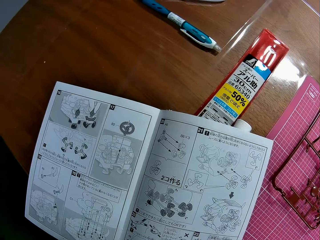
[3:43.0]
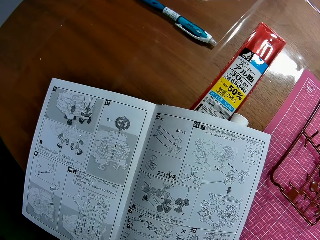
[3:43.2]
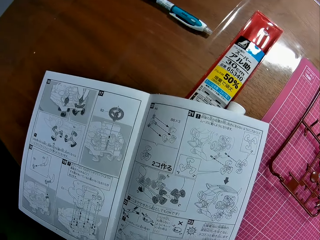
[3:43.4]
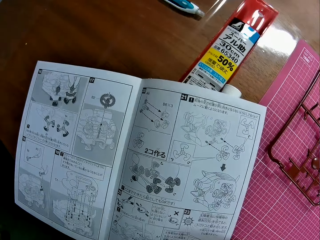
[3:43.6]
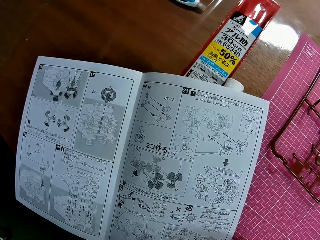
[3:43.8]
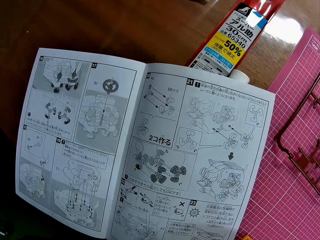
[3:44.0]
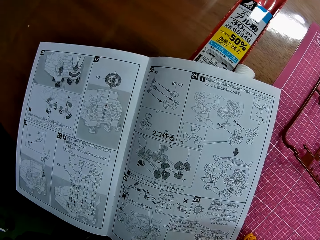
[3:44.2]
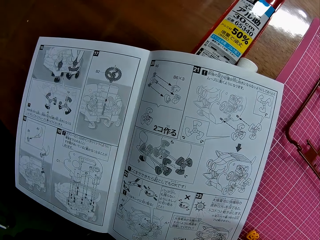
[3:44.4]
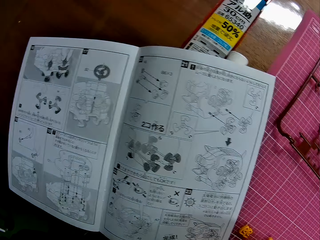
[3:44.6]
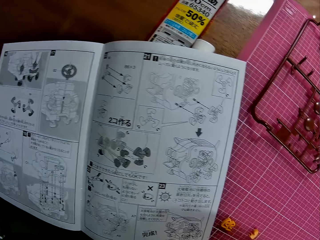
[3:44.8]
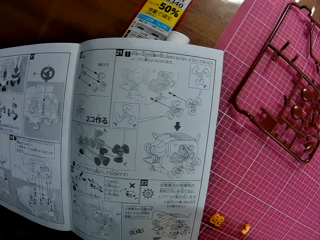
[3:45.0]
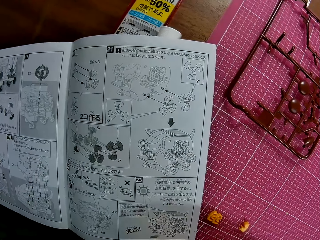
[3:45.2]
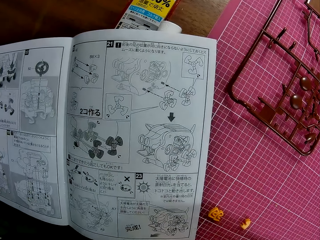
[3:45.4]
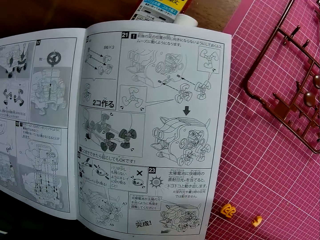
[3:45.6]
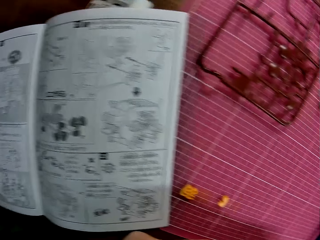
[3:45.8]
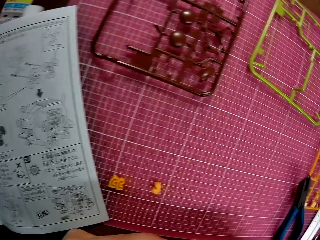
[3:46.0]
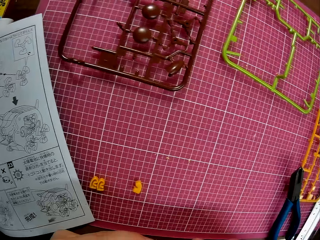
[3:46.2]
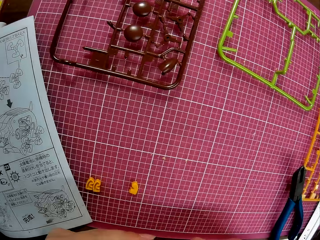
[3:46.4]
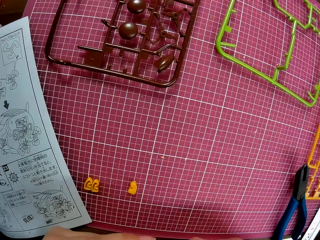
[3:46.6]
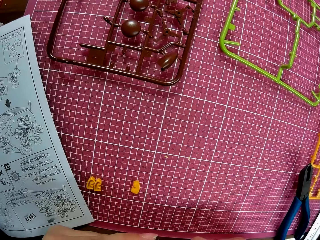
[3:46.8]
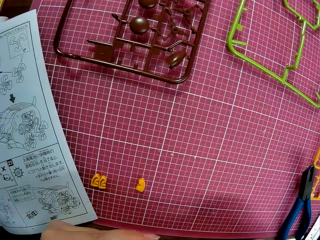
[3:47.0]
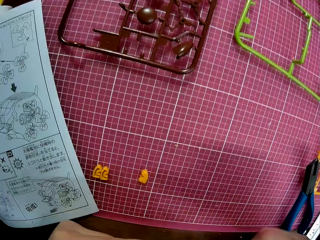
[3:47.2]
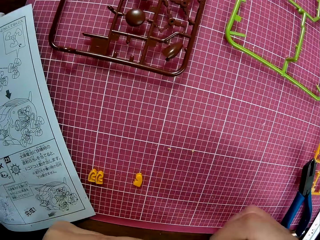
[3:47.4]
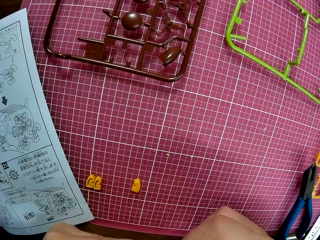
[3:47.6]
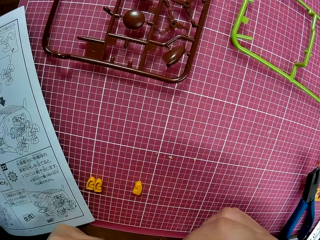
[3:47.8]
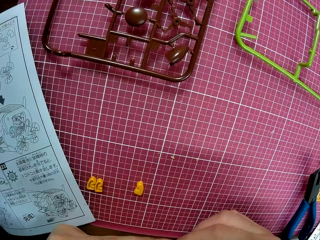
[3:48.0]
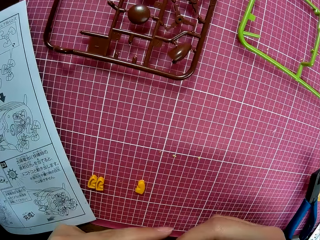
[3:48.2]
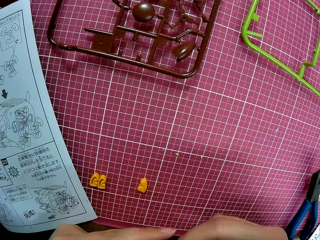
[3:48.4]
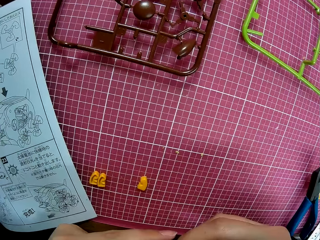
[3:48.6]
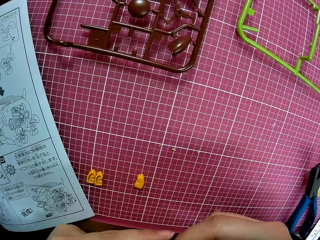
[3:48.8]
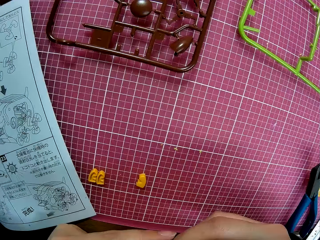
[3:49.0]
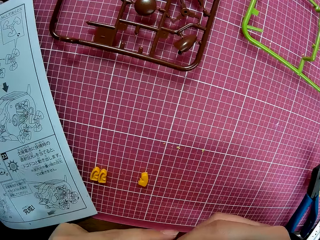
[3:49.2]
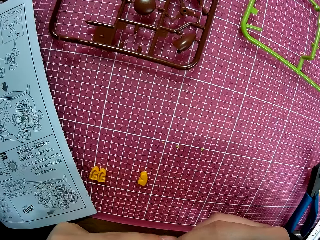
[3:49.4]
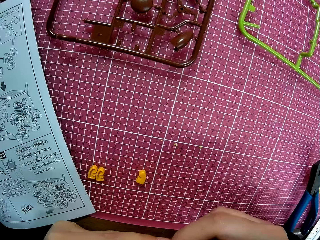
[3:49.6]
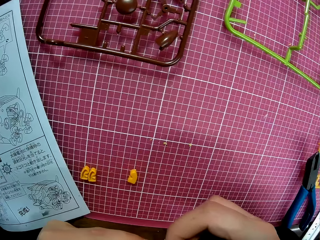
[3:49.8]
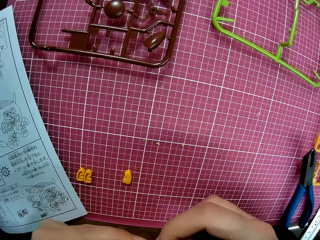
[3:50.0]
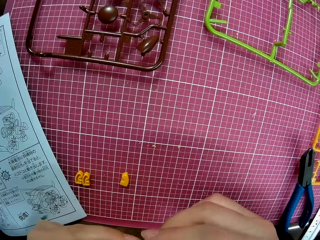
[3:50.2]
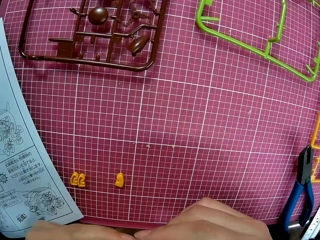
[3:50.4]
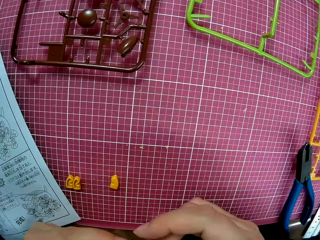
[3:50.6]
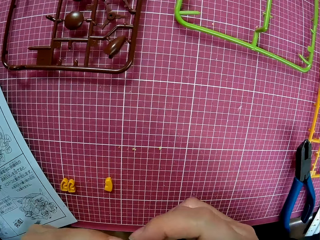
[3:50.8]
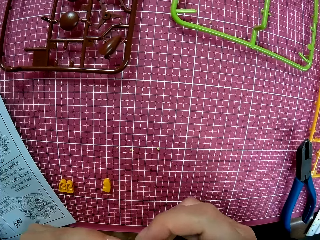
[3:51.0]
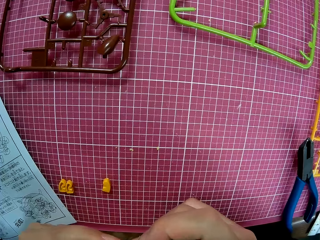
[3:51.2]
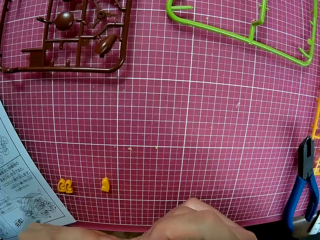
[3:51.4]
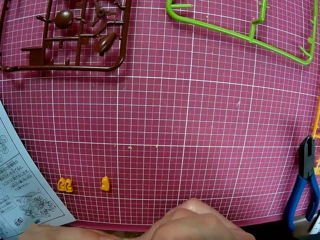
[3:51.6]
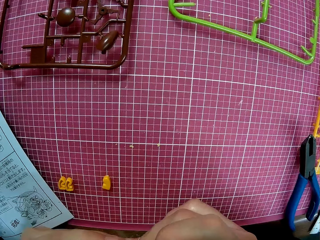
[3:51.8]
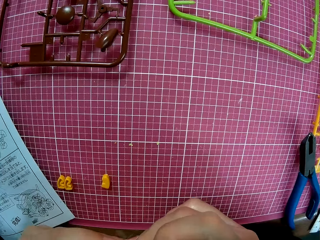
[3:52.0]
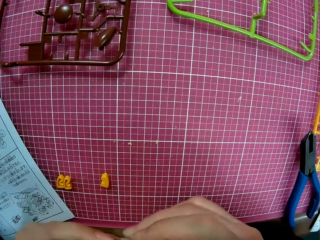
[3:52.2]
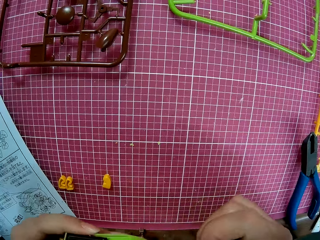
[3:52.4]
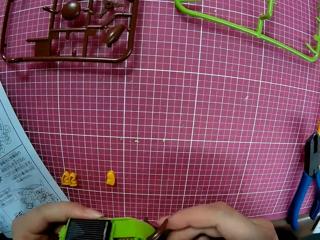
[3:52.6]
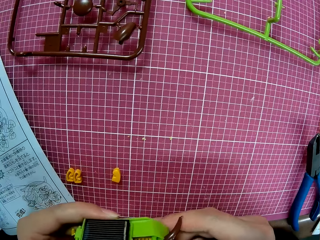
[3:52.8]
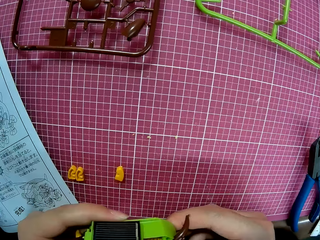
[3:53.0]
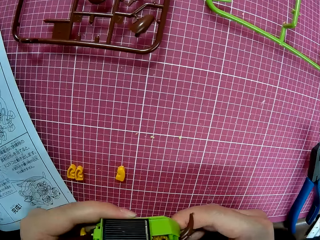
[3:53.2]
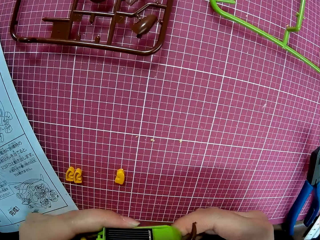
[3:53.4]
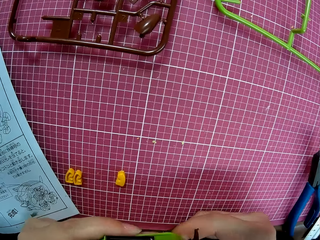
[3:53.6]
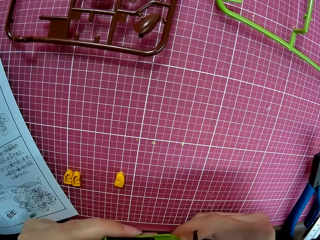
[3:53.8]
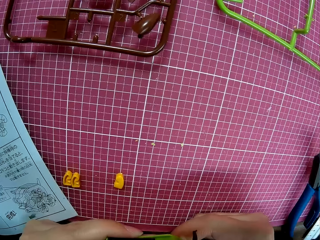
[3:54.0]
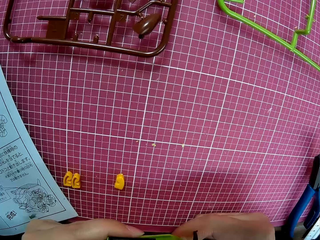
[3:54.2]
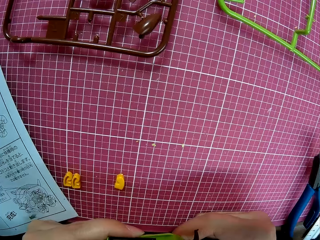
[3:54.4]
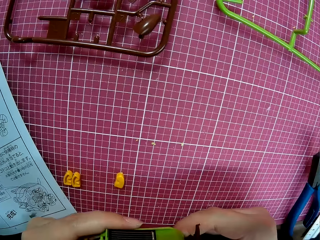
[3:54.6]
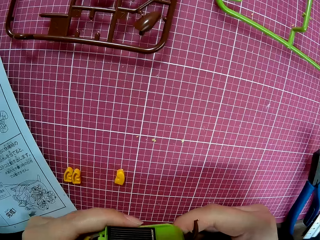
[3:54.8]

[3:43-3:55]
The camera wearer adjusts the engine in her hands.

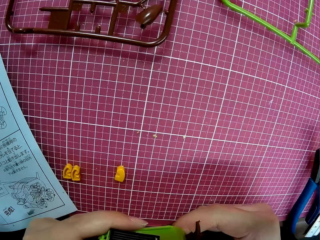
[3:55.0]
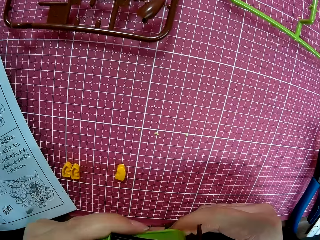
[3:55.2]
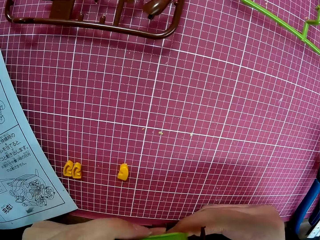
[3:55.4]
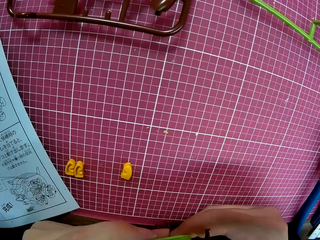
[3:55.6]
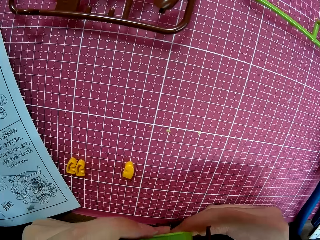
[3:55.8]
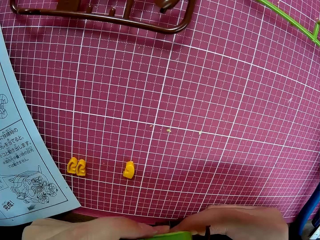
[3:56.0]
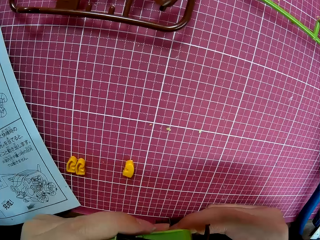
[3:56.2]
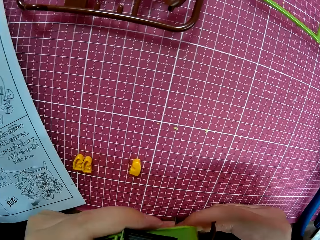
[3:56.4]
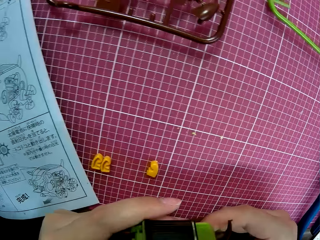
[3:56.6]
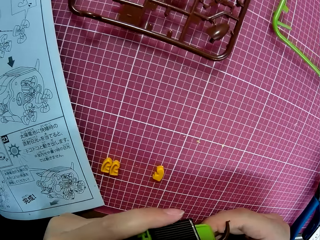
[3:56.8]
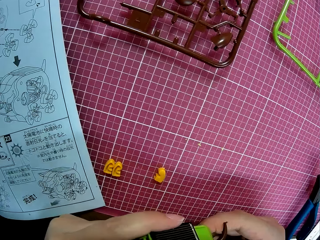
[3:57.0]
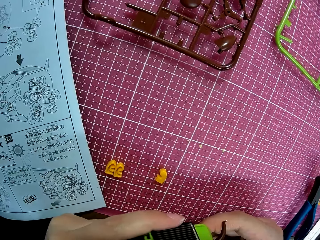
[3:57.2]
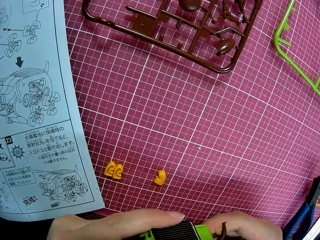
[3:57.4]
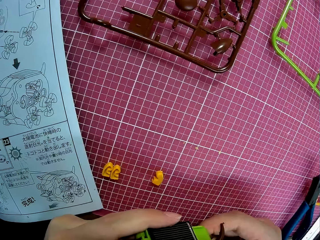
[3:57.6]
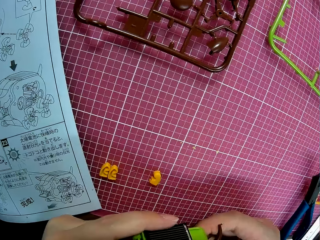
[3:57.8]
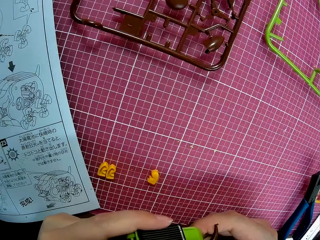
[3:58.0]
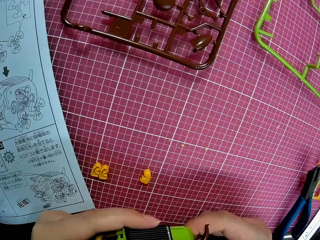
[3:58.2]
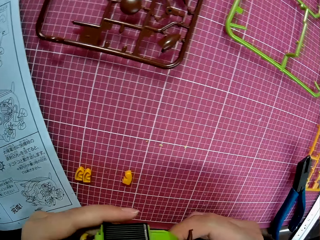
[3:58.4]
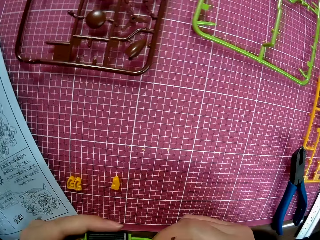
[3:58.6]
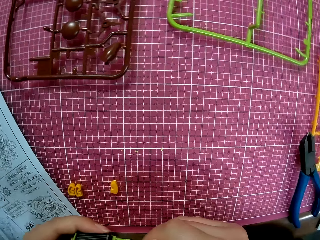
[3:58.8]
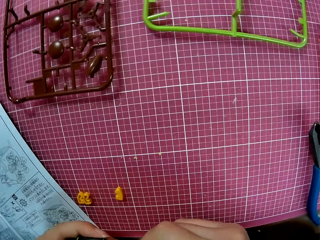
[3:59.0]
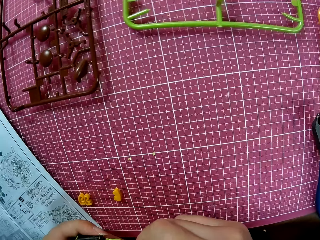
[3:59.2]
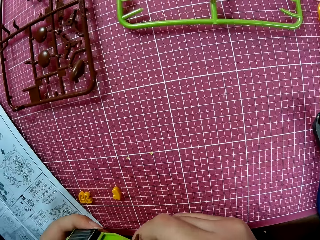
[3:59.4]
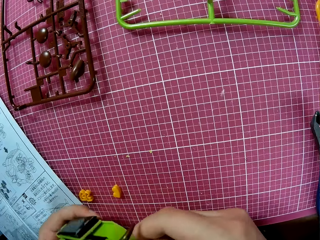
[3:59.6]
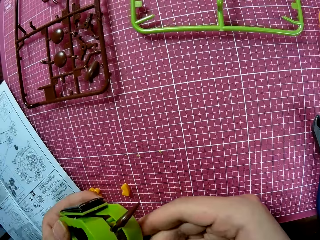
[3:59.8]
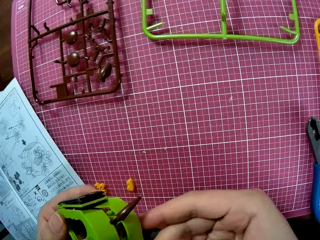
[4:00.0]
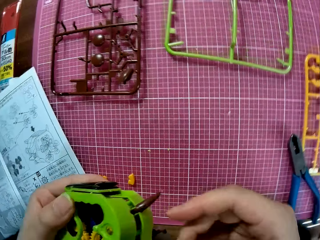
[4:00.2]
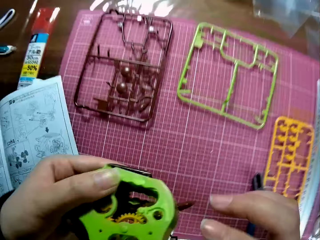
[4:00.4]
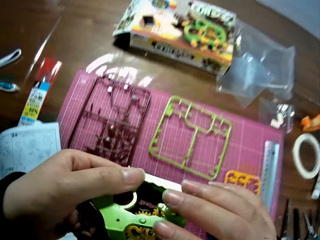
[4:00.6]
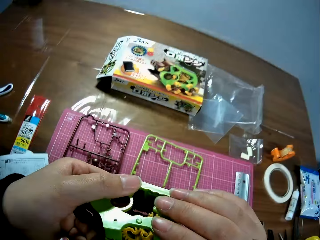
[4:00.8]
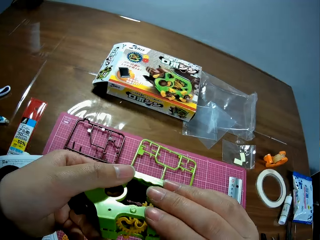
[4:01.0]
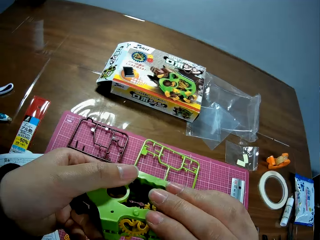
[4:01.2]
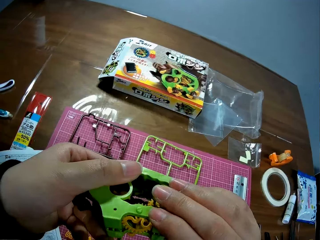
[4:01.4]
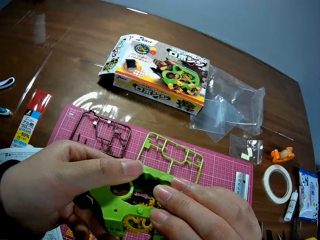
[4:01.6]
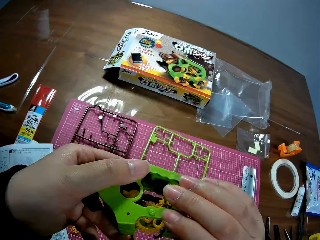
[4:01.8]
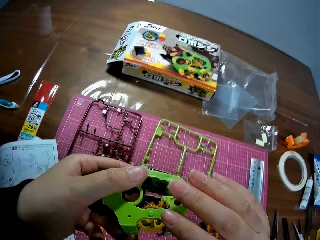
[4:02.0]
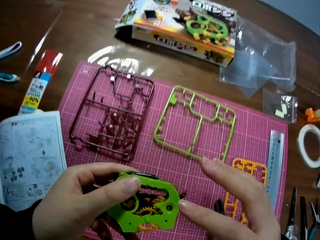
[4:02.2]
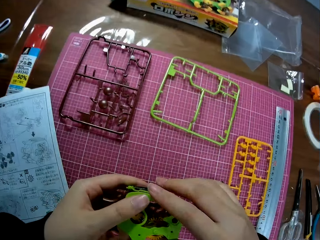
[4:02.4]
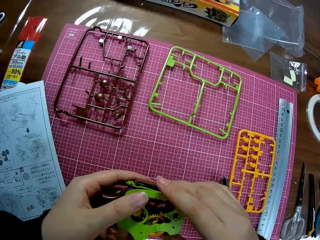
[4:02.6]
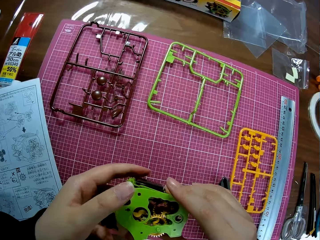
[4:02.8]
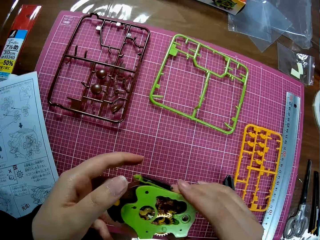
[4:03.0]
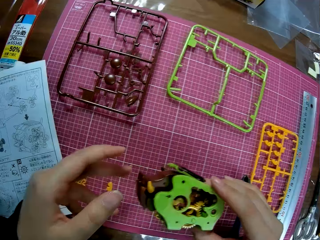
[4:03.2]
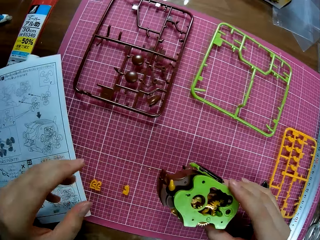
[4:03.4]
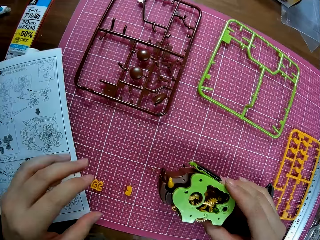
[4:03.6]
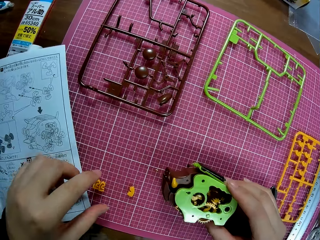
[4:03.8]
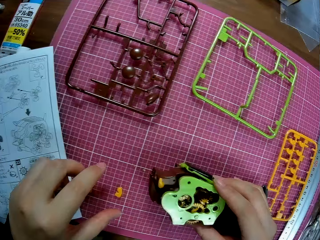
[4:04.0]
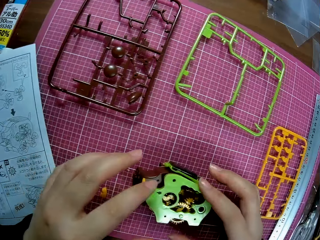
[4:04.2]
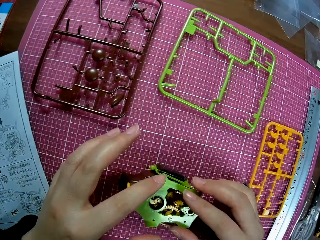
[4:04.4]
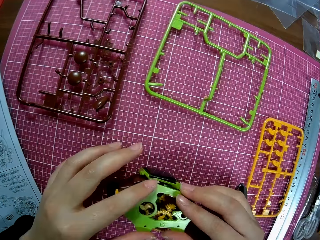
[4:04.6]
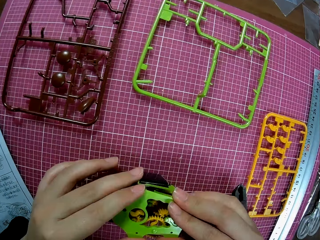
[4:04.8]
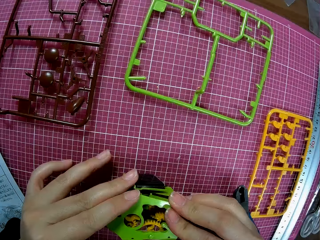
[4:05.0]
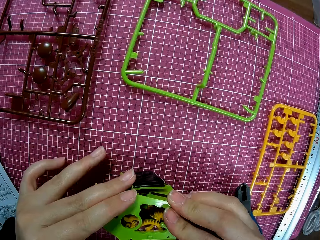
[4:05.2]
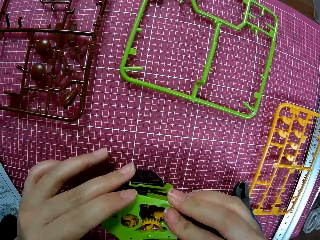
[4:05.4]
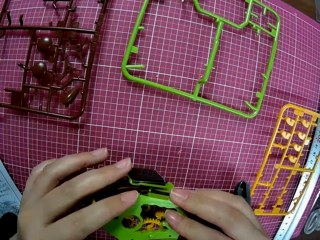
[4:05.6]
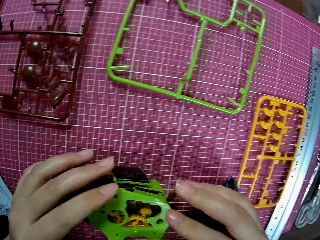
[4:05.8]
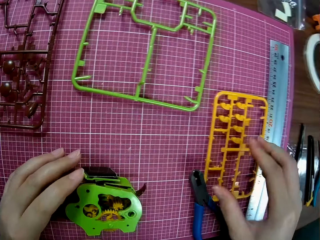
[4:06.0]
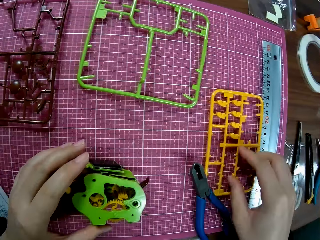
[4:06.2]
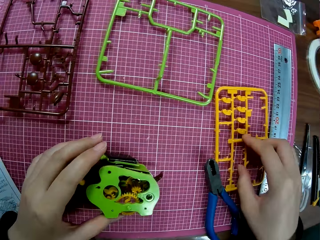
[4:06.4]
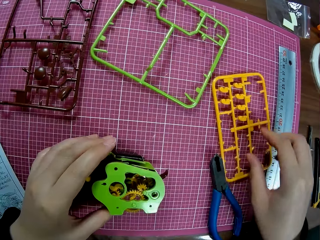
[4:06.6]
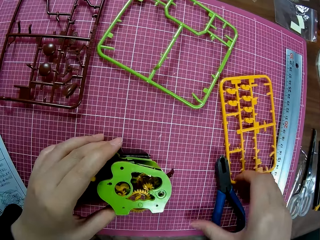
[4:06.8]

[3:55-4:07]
The camera wearer puts the art work or engine on the table. They move the art chart.
